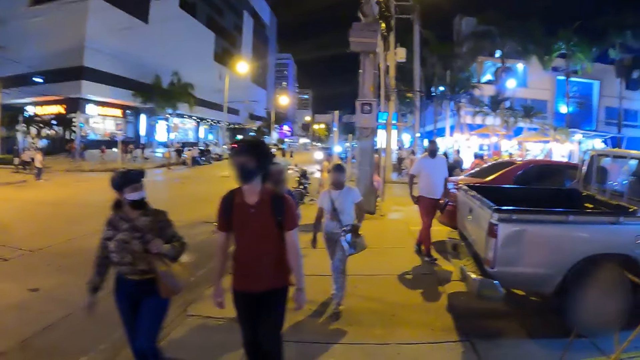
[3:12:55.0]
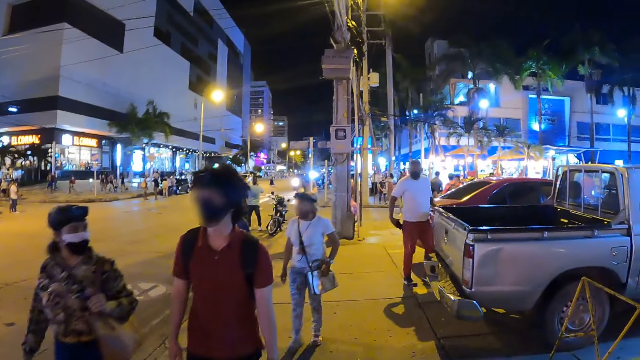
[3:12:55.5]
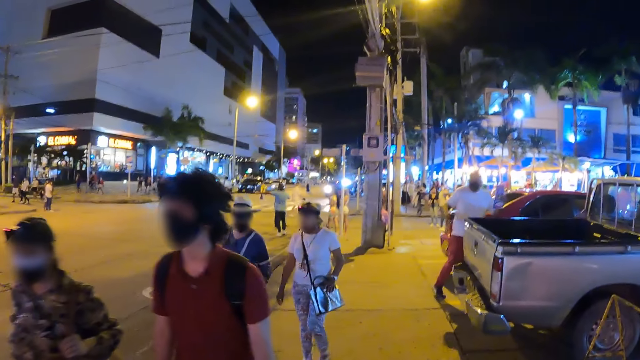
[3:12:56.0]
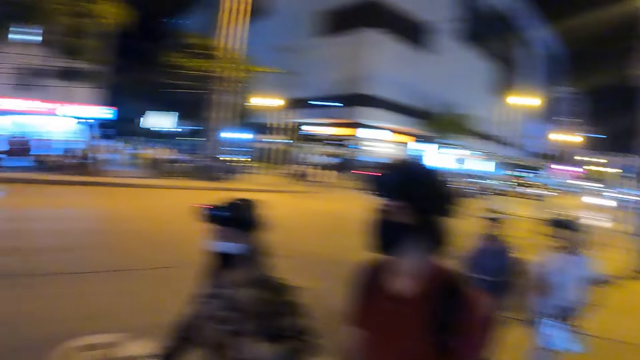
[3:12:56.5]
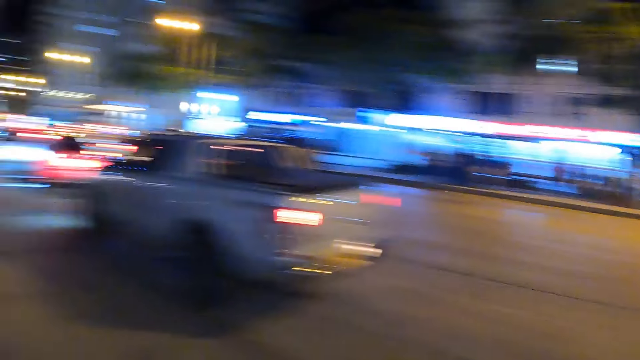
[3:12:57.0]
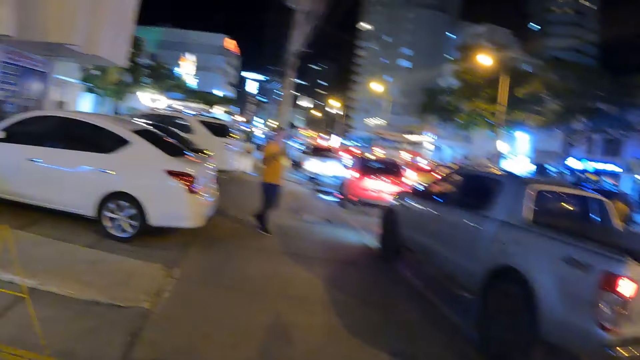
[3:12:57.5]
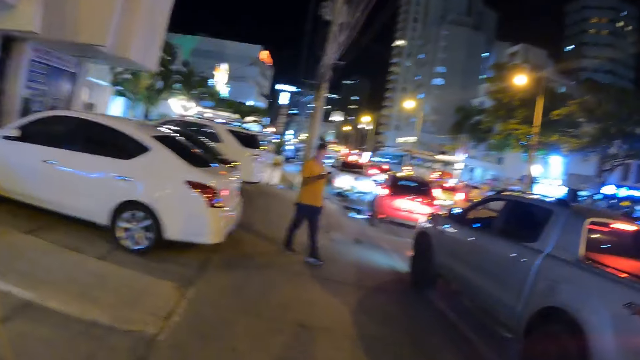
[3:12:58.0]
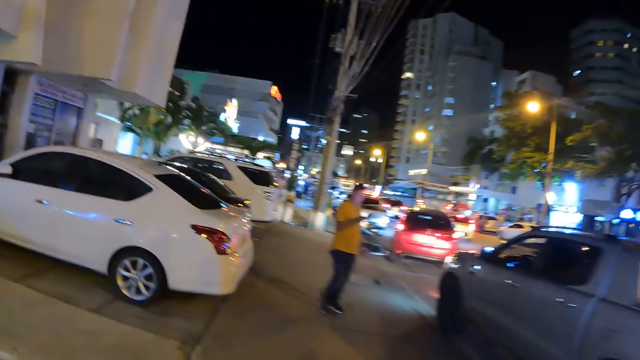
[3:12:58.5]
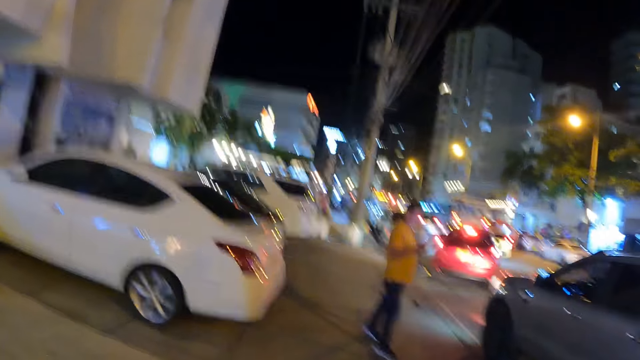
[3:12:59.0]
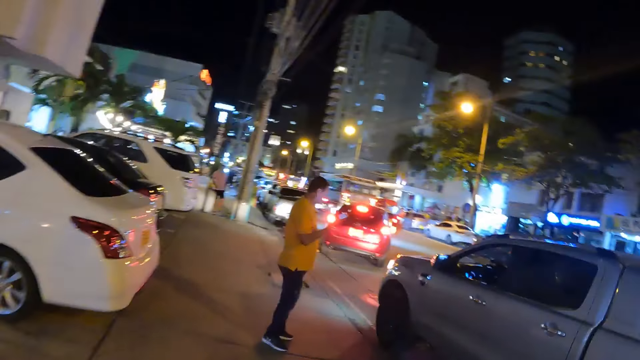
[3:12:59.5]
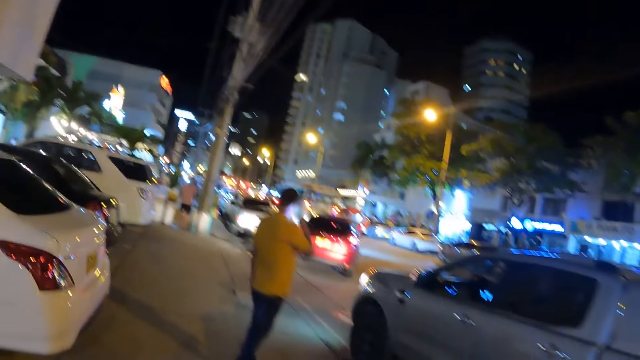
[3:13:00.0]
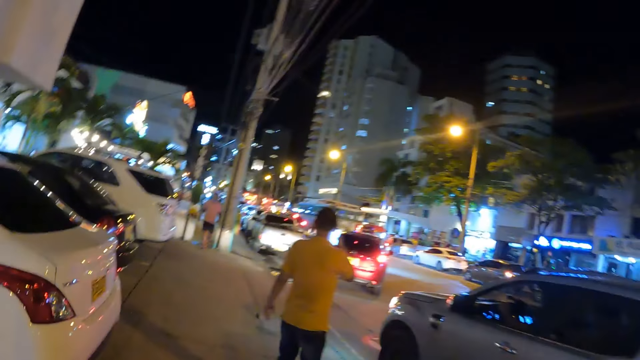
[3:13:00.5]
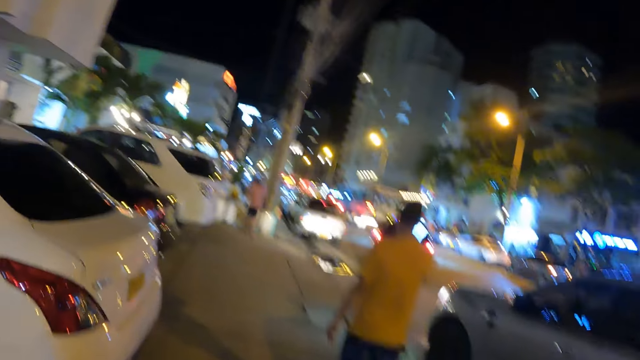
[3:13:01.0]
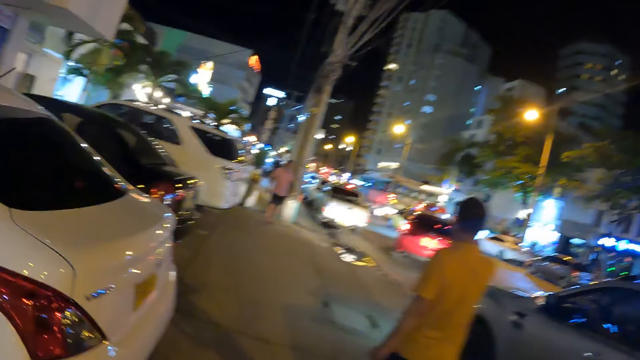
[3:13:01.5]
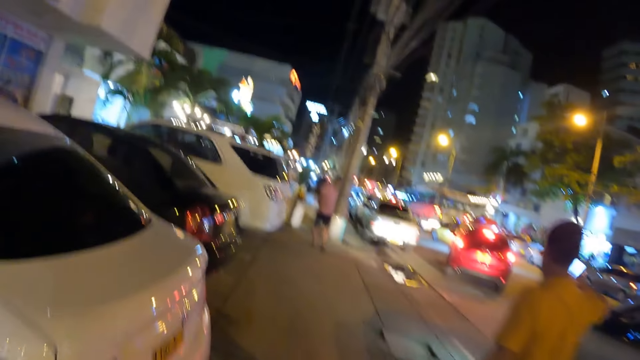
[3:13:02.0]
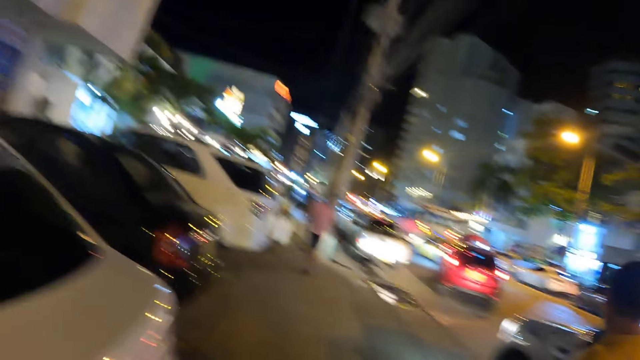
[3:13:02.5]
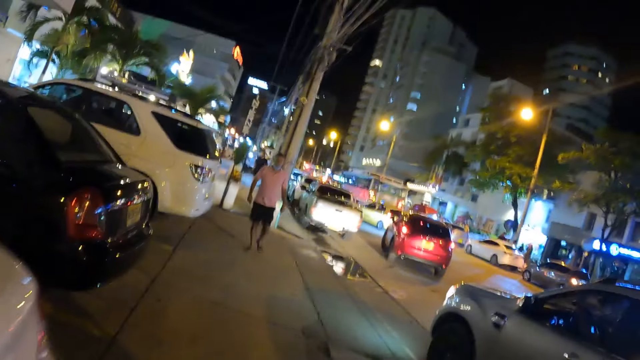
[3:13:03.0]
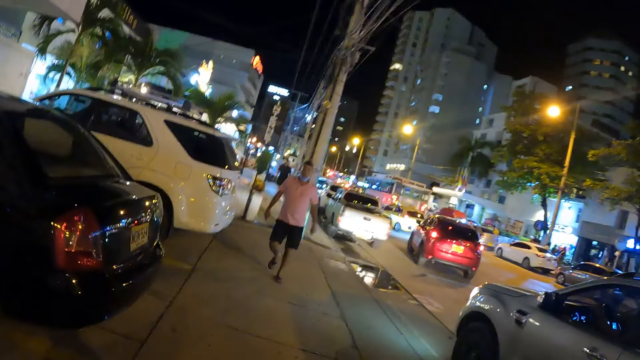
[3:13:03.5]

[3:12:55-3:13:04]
The camera wearer walks down the street.

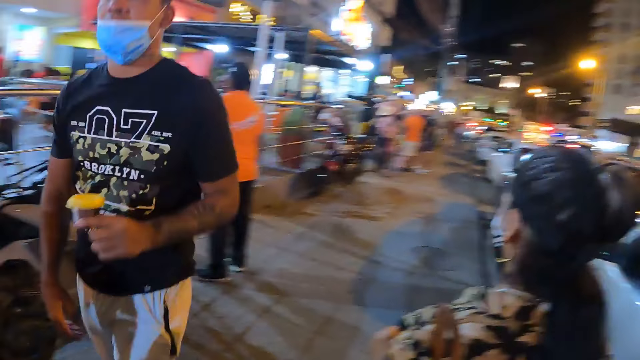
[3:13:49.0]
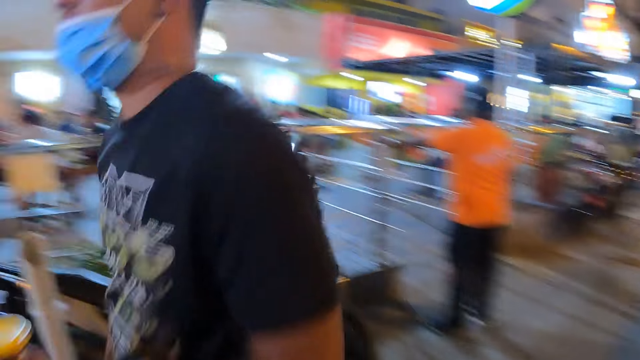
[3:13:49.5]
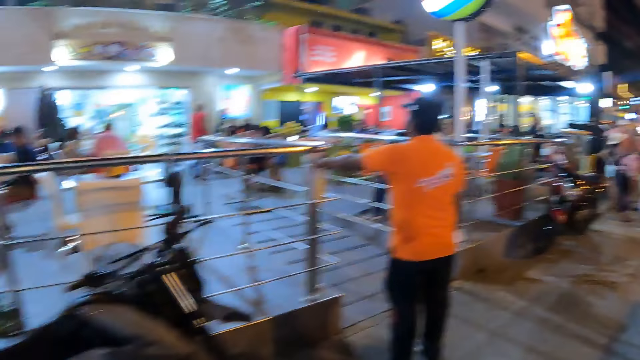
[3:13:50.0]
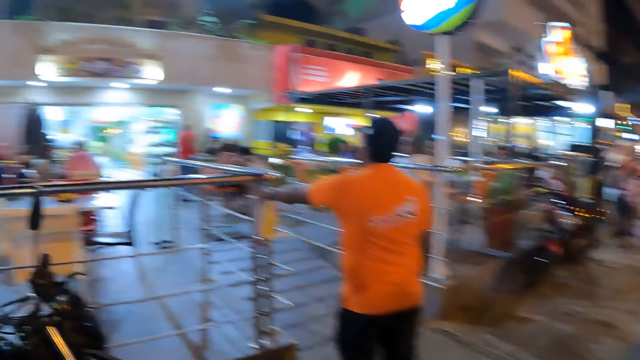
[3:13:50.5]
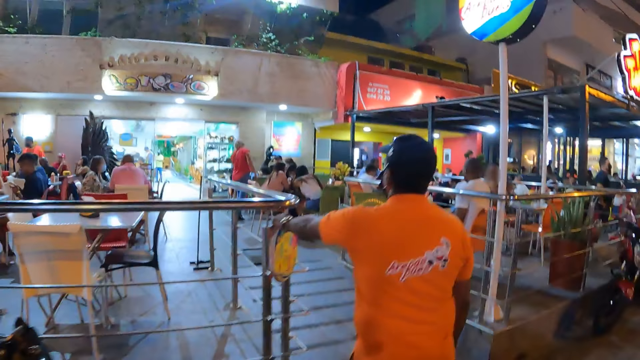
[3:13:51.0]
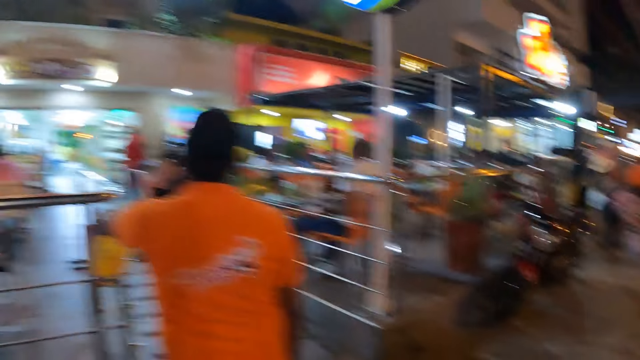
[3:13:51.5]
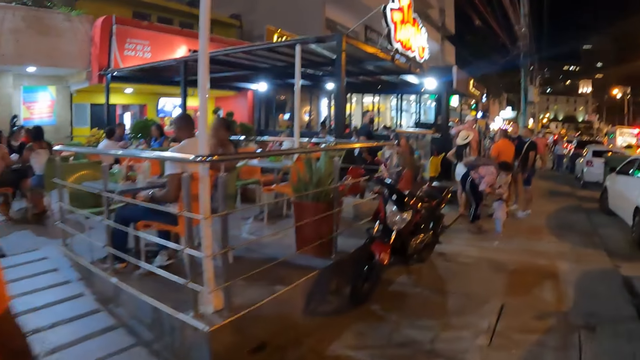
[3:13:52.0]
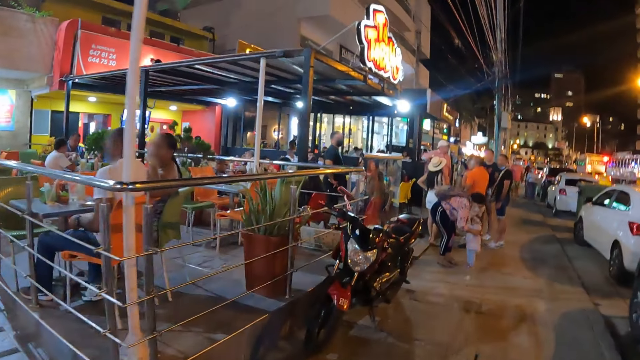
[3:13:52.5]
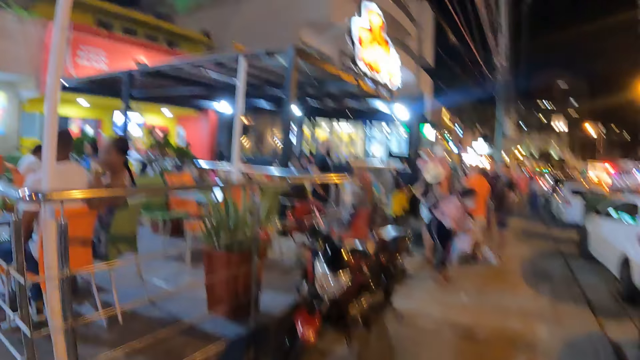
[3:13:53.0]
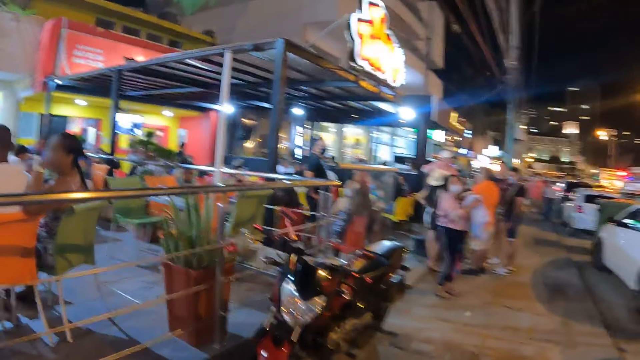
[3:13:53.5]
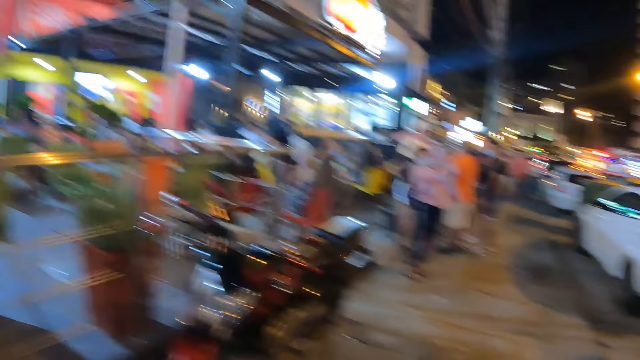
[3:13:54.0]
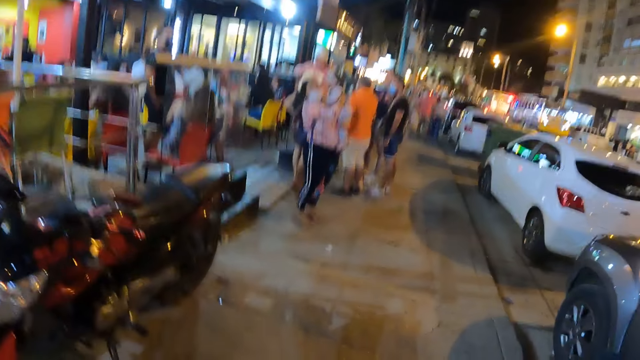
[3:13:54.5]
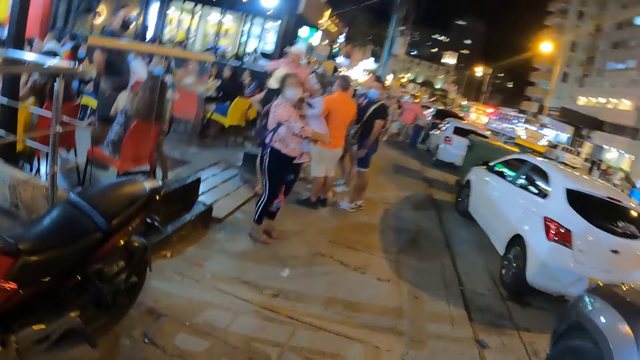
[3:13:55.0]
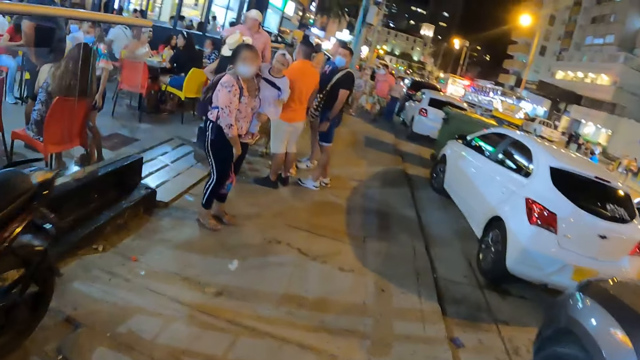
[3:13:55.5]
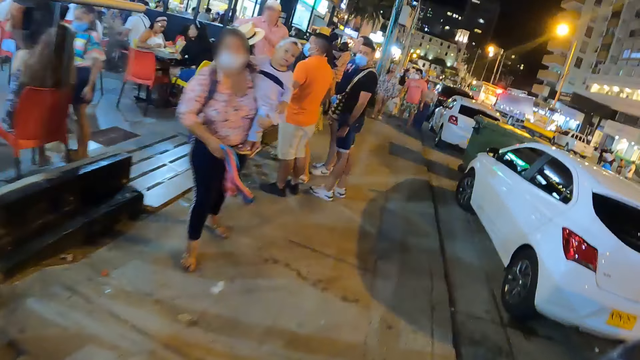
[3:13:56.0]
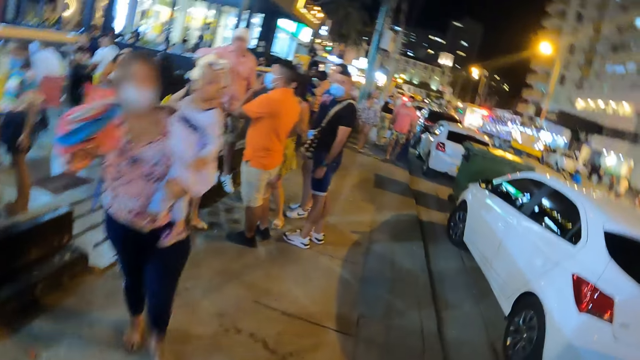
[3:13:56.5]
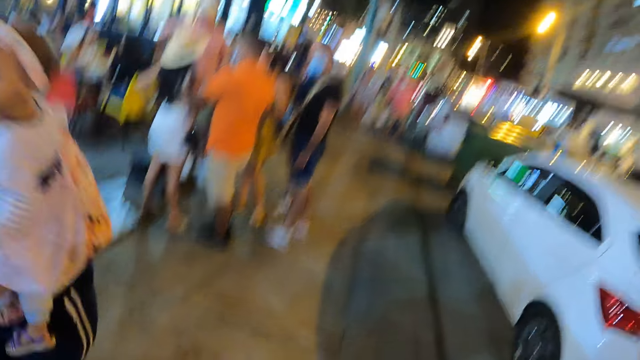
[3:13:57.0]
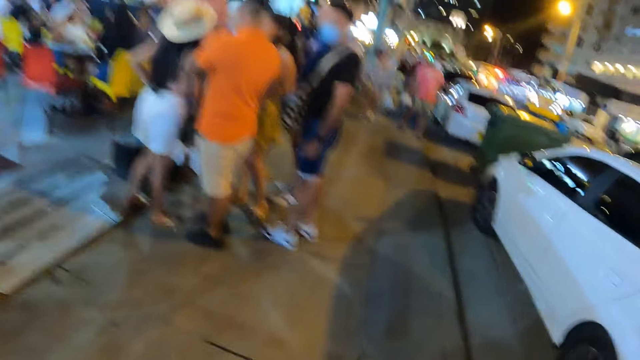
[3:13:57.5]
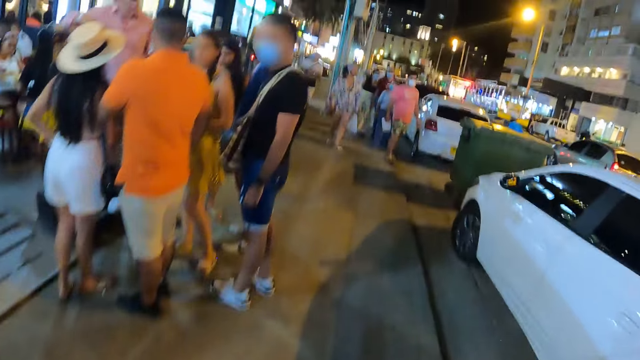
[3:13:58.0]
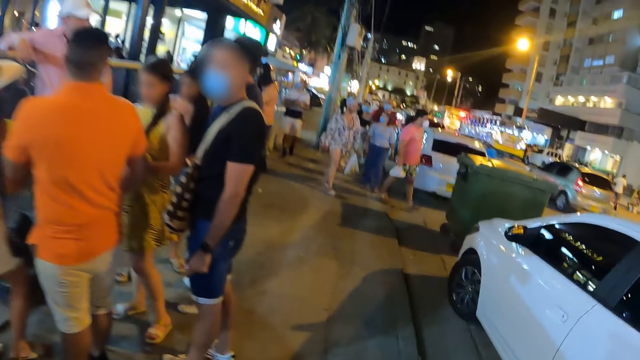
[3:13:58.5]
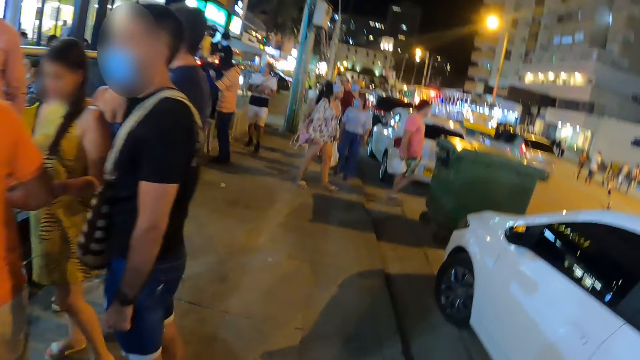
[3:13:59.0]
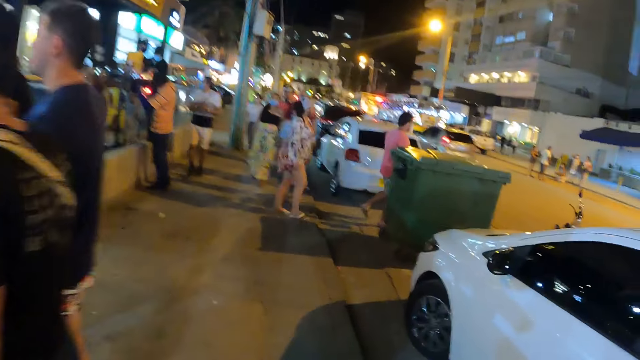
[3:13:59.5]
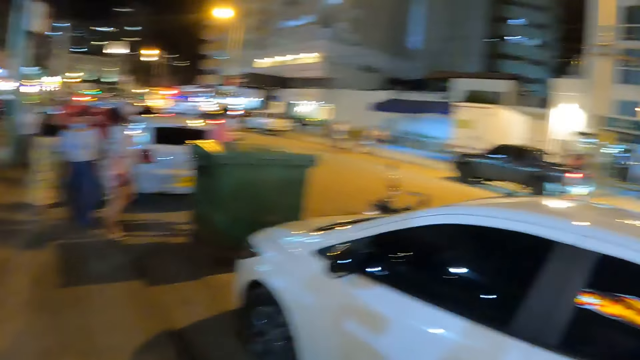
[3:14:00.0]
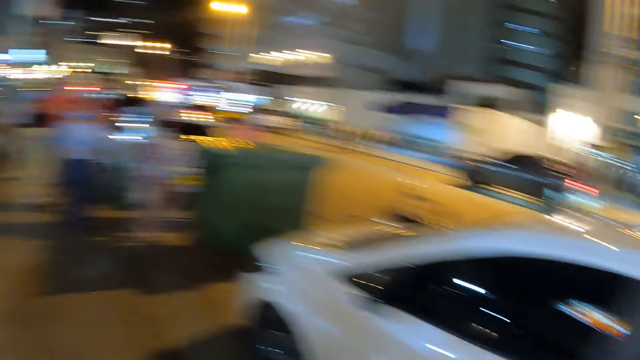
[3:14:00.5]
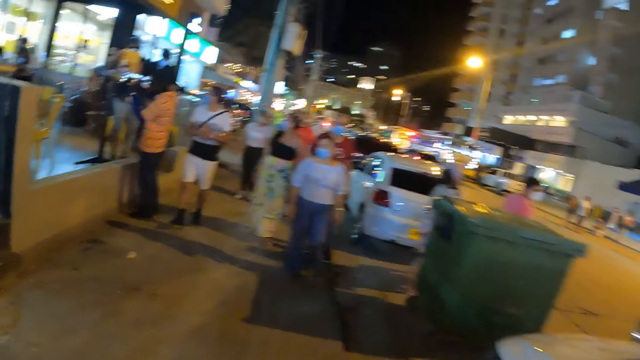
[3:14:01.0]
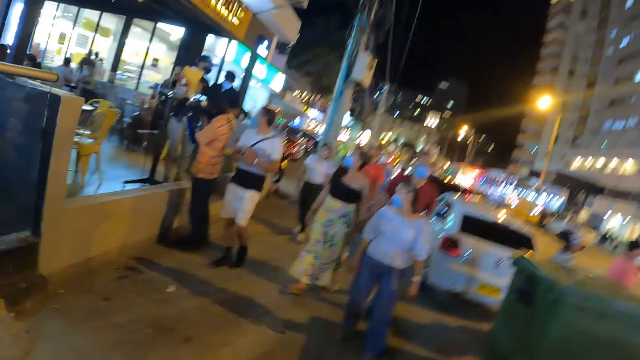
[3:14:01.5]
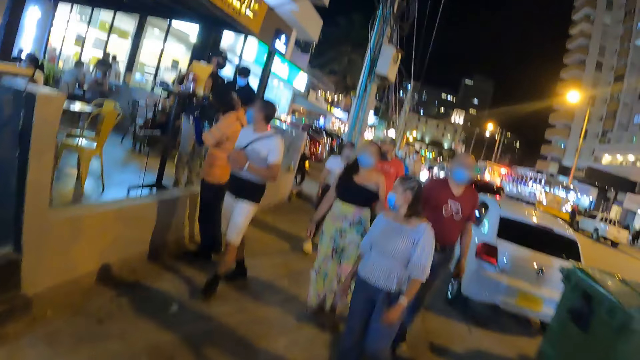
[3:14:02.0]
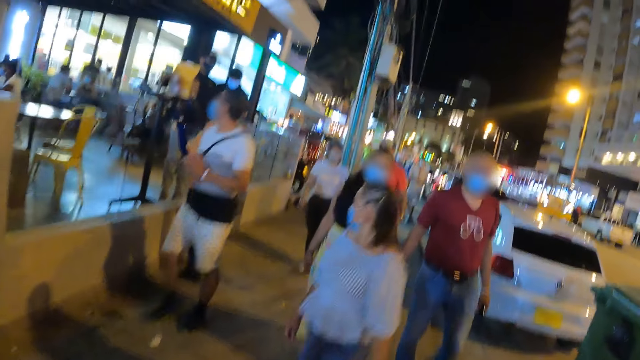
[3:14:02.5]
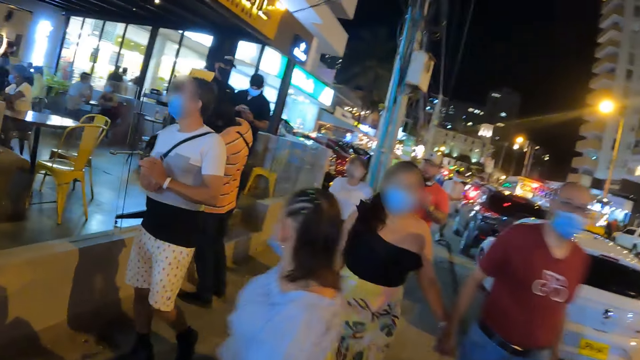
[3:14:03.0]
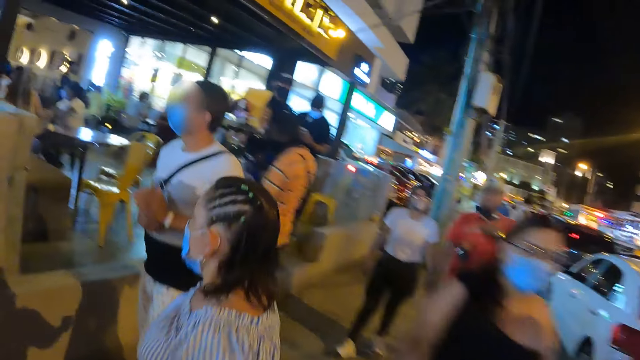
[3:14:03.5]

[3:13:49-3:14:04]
The camera wearer looks around. They walk around. They look around. They walk around.
